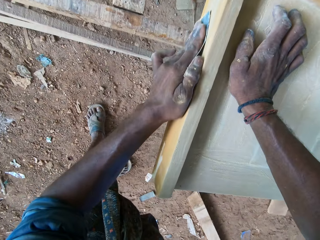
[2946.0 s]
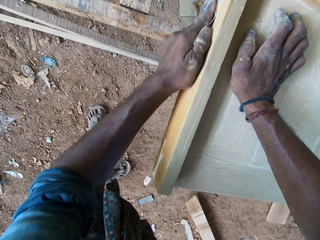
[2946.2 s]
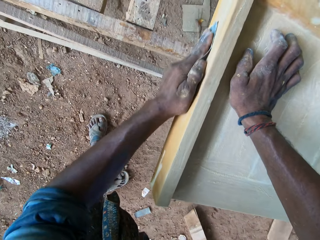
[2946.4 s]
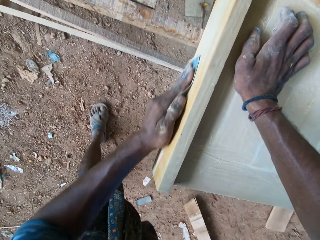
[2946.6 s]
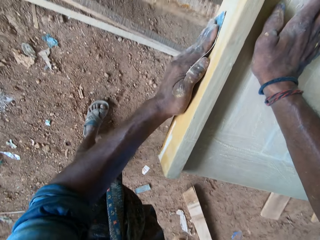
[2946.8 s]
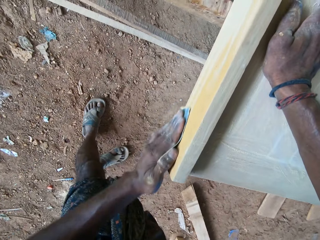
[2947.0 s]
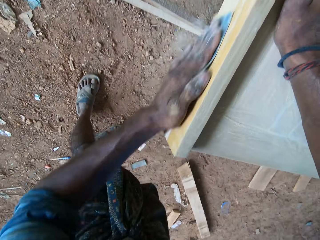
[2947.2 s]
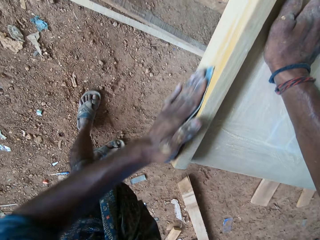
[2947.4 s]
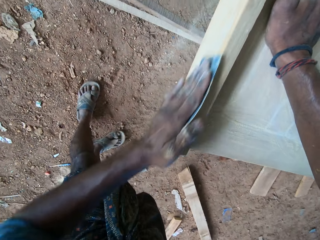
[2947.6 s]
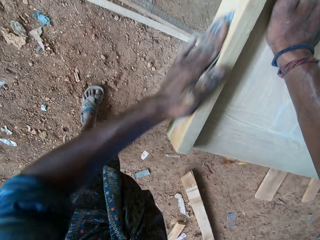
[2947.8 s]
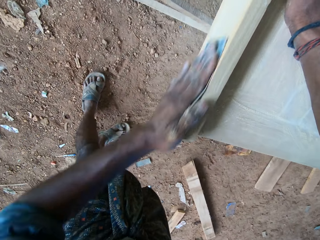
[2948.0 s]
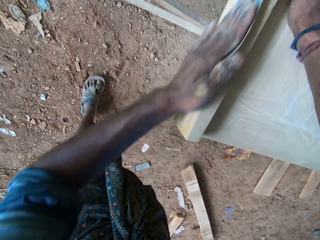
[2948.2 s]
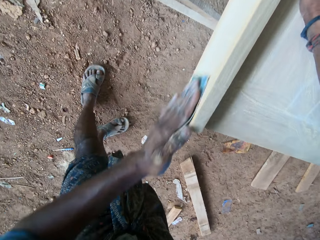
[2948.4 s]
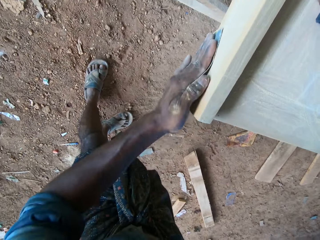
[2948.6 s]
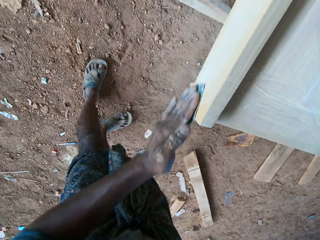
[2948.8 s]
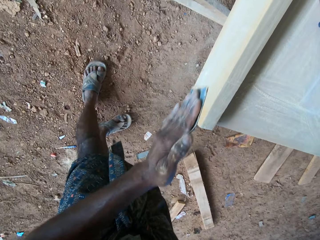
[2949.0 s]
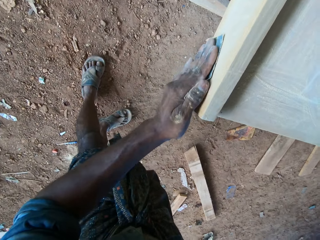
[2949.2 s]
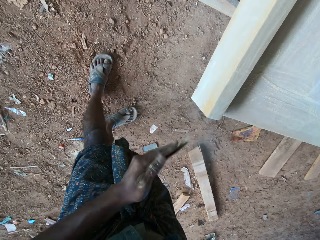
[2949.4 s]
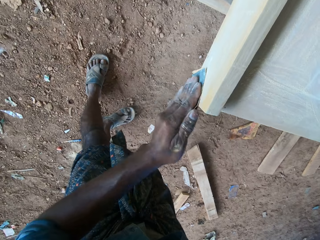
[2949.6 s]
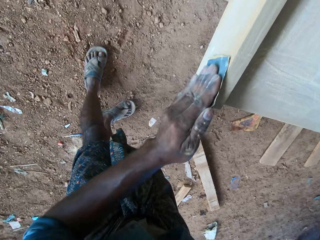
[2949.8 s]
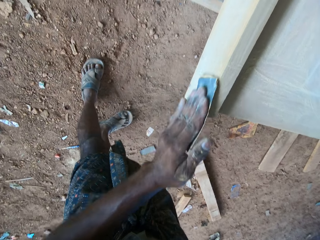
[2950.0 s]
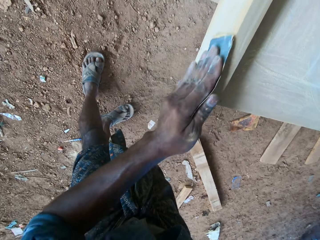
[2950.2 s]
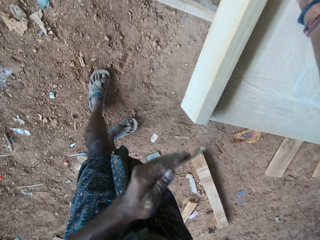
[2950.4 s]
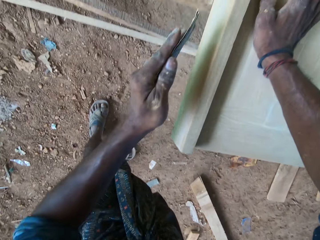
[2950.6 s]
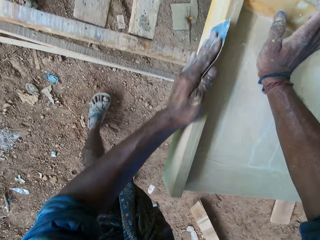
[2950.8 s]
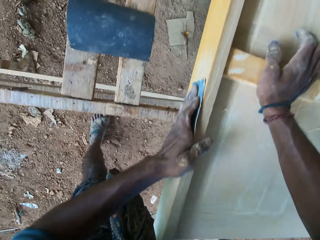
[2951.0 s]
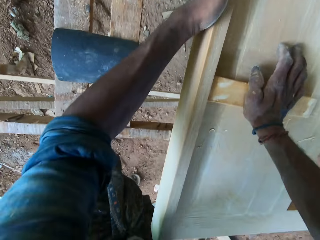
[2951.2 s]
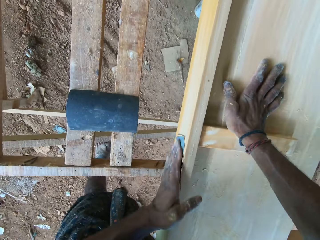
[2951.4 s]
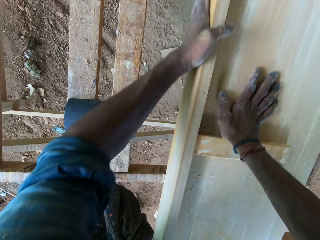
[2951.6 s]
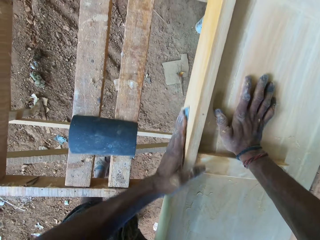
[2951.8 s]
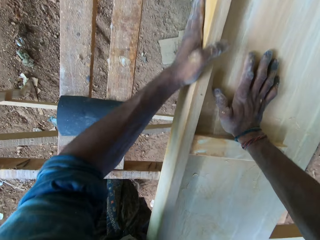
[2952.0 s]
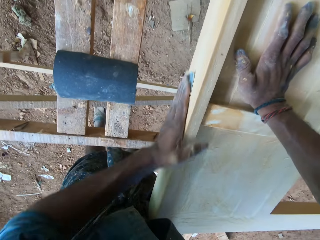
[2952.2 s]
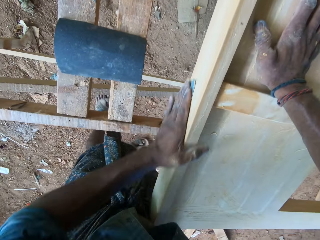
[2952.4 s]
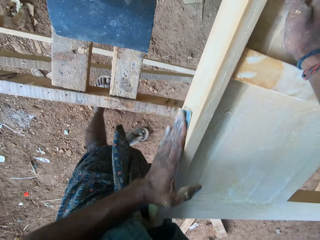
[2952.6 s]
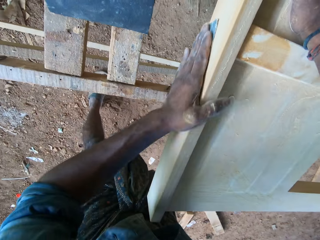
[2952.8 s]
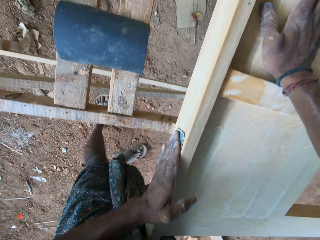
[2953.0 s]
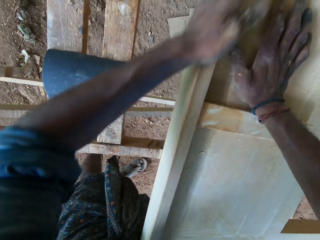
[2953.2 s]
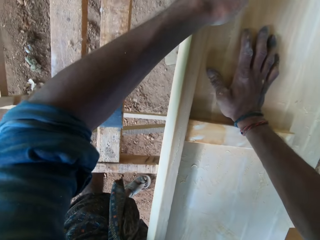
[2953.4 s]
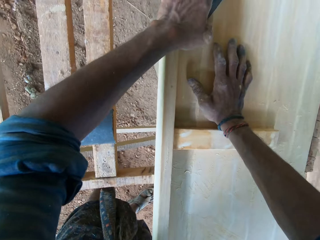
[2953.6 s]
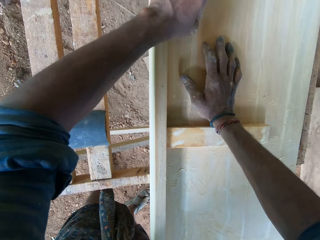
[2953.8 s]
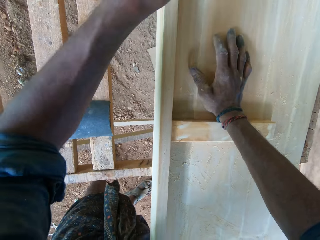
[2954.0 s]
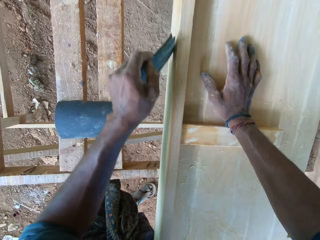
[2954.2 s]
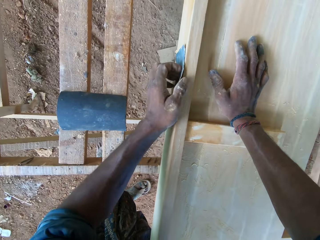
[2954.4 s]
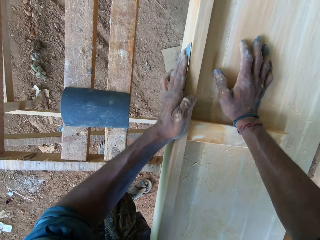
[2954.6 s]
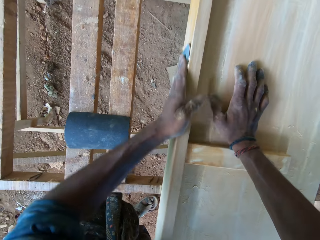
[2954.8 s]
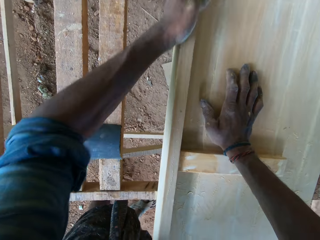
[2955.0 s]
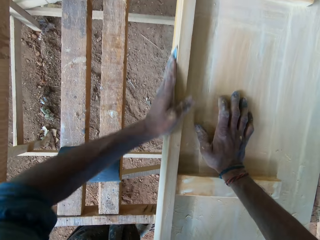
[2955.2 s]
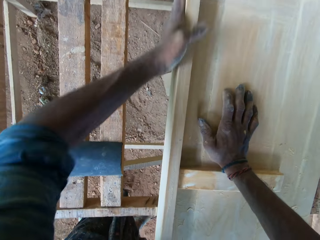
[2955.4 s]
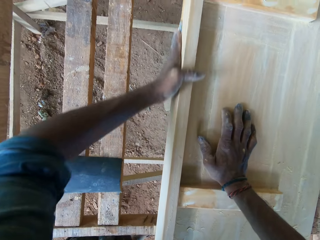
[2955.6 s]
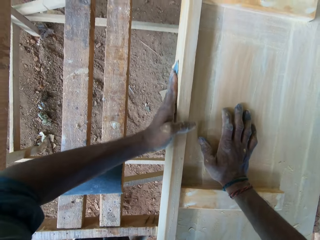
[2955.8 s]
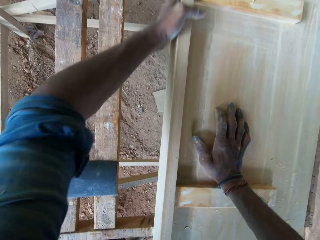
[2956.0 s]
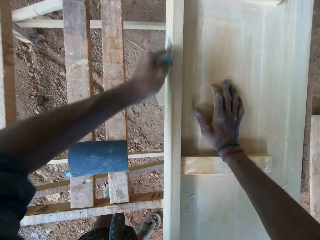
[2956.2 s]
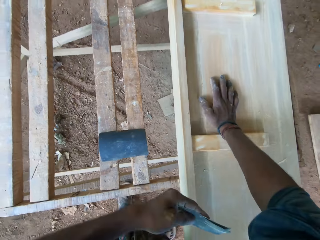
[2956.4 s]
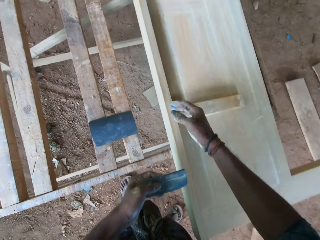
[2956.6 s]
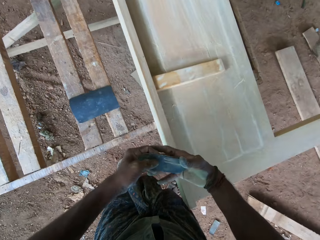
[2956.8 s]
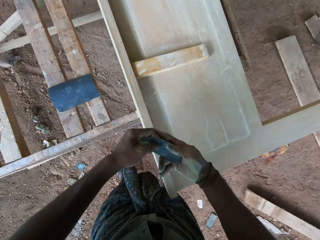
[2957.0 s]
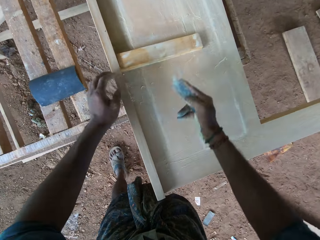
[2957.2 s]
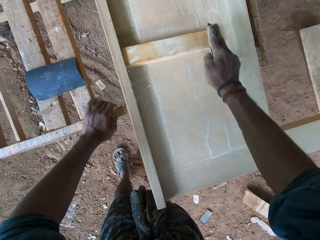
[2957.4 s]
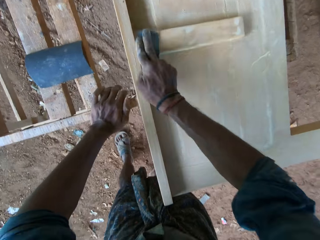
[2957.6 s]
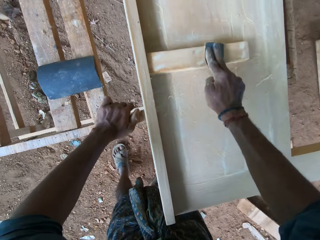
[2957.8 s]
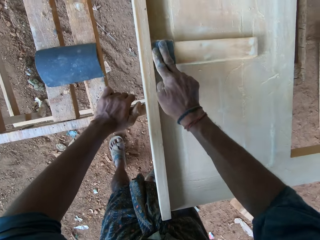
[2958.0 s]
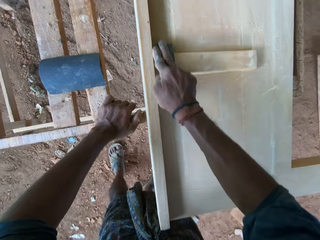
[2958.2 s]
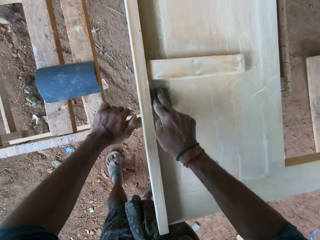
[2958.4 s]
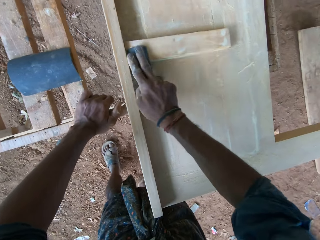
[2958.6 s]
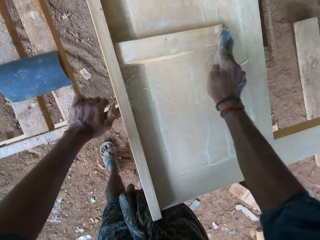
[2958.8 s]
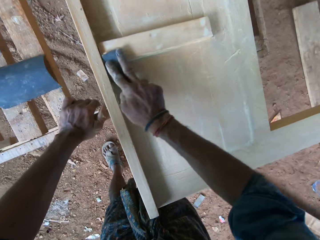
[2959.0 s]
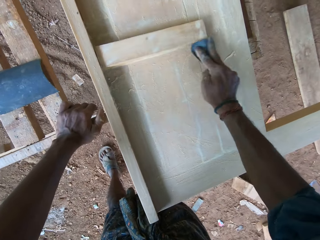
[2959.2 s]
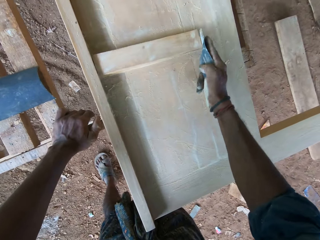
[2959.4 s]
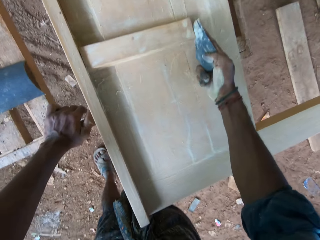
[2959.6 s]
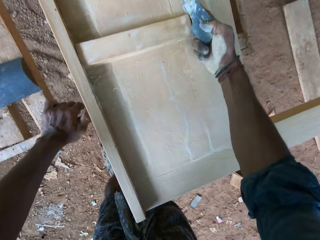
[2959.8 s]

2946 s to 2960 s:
The camera wearer passes the sandpaper from his left hand to his right hand. He smoothens the wooden frame on the workbench with the sandpaper in his right hand. He places his left hand on the workbench.

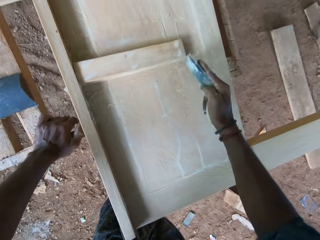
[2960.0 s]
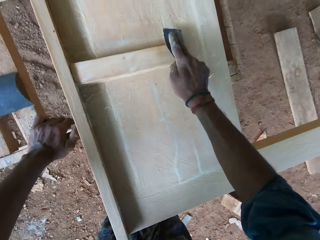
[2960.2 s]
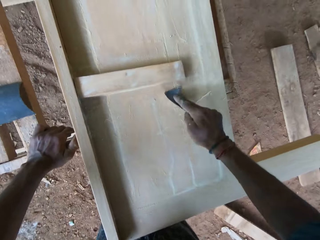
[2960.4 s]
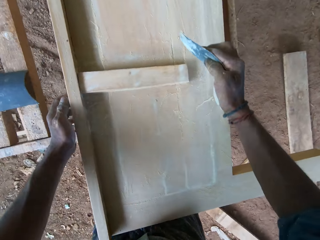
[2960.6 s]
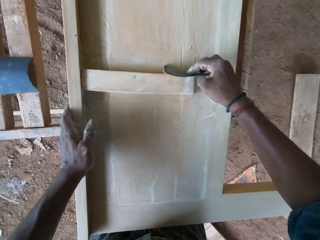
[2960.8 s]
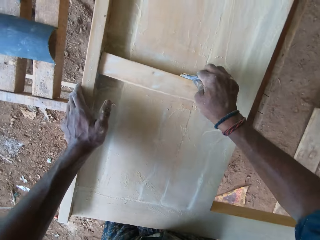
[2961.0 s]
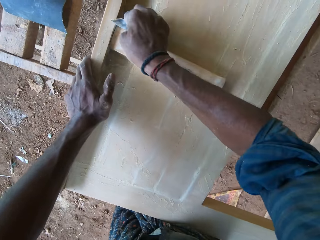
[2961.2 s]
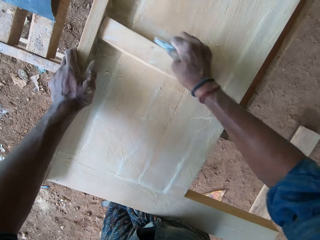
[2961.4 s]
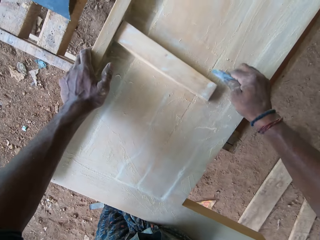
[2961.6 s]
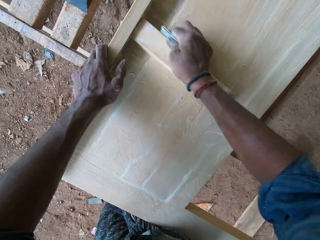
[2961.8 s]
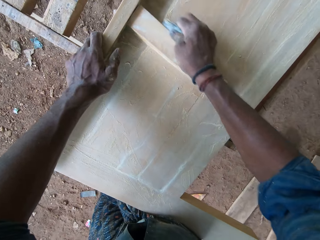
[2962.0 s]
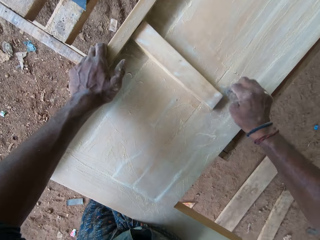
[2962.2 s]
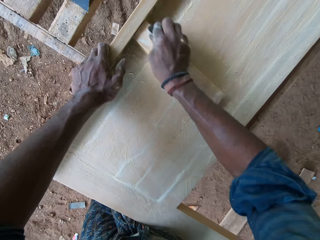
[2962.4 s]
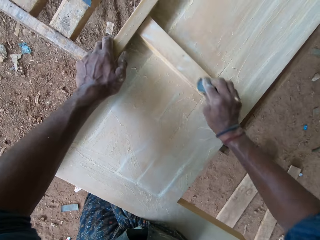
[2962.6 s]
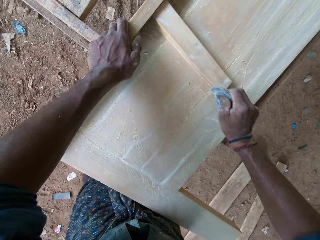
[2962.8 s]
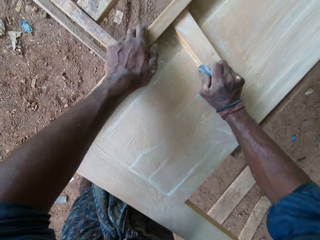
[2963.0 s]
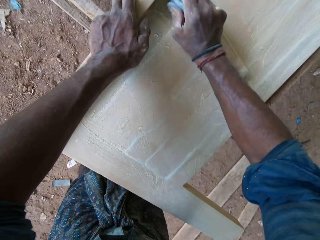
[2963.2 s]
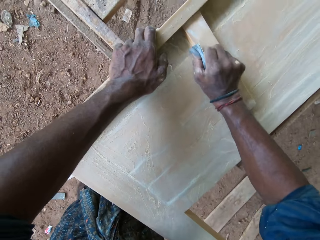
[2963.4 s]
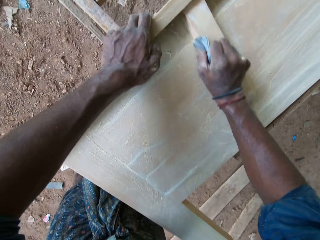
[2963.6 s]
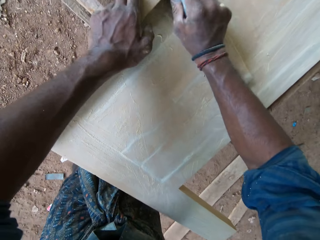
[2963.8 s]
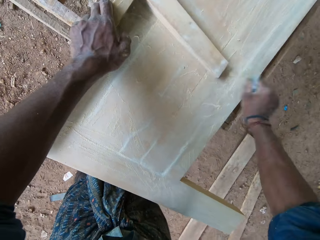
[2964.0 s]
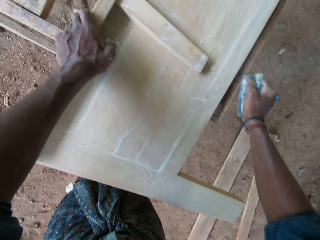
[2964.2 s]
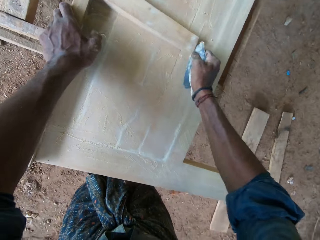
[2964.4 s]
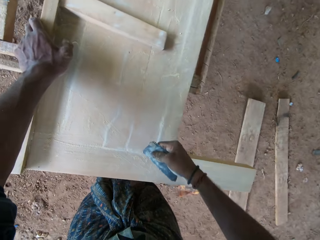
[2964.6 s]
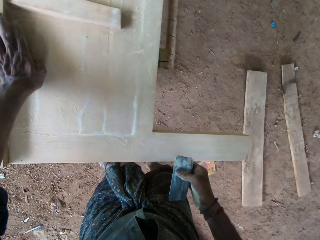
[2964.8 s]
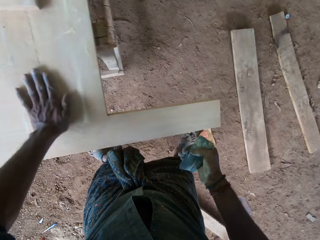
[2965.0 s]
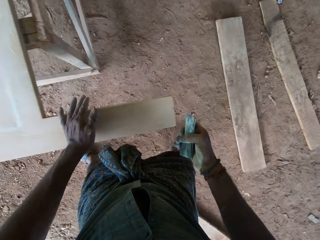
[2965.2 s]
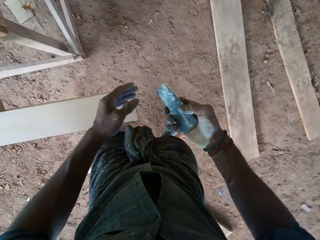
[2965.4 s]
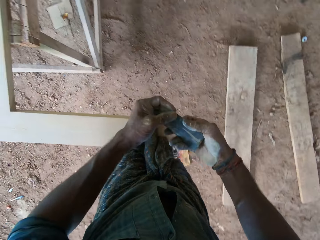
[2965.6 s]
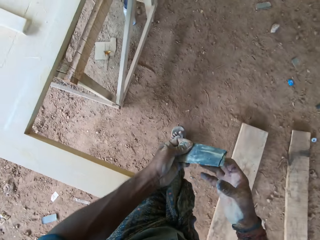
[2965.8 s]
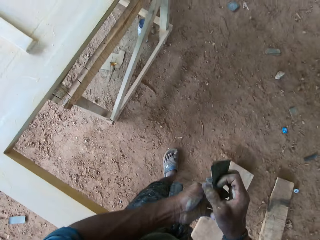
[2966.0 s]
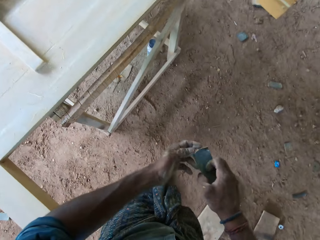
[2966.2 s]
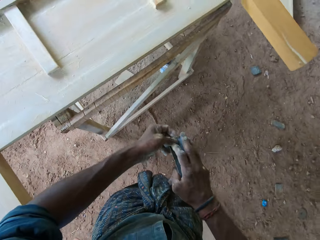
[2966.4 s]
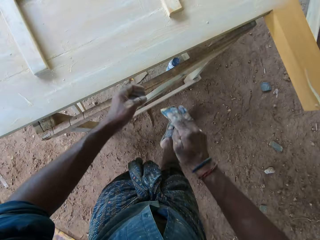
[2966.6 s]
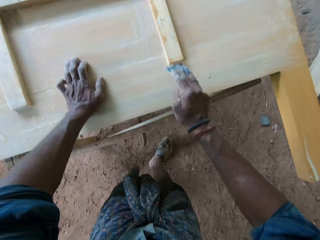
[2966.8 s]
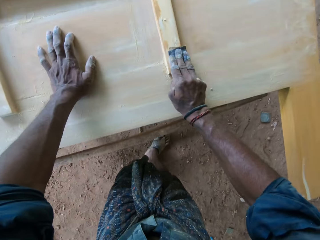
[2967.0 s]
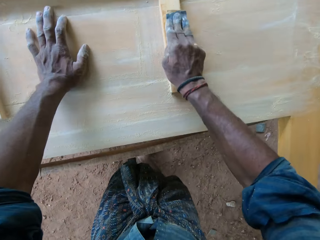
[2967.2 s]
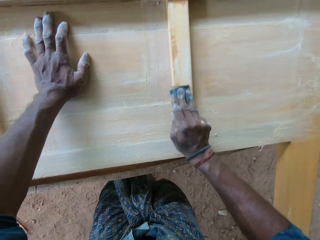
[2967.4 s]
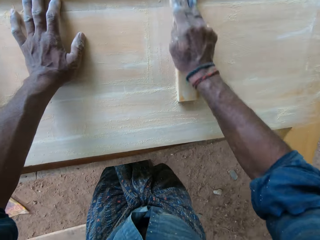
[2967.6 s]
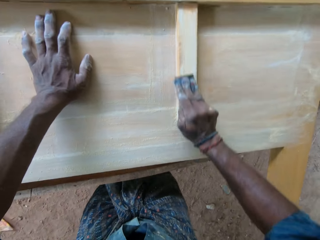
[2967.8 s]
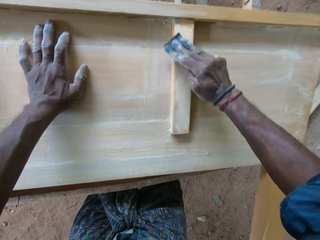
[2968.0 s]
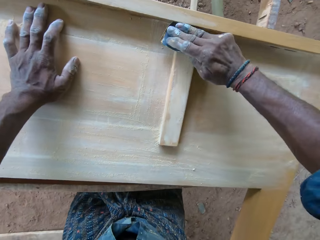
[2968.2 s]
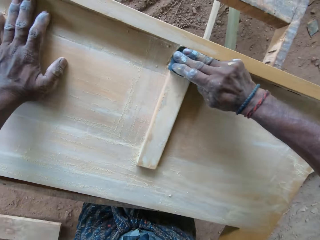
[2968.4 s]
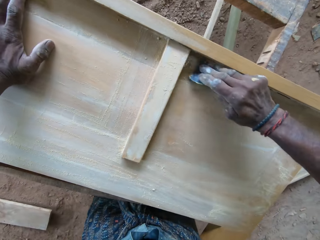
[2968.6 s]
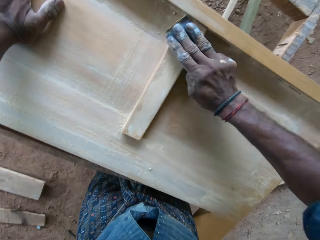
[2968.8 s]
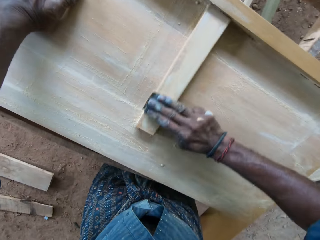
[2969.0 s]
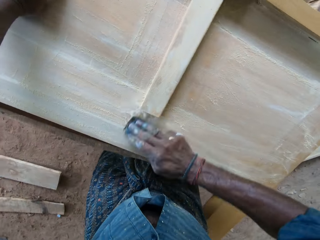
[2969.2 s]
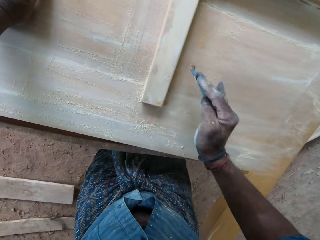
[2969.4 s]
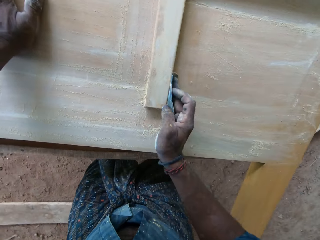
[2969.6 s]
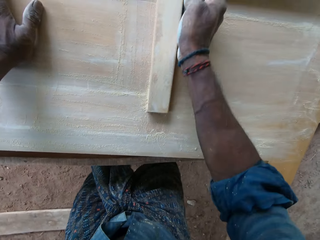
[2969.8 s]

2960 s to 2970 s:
The camera wearer places his left hand on the wooden frame on the workbench. He touches the wooden board on the workbench with his left hand. He passes the sandpaper from his right hand to his left hand. He passes the sandpaper from his left hand to his right hand. He touches the sandpaper in his right hand with his left hand. He places his left hand on the wooden frame on the workbench. He smoothens the wooden frame on the workbench with the sandpaper in his right hand.
